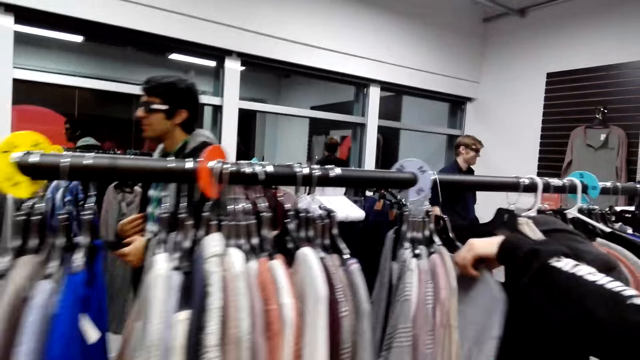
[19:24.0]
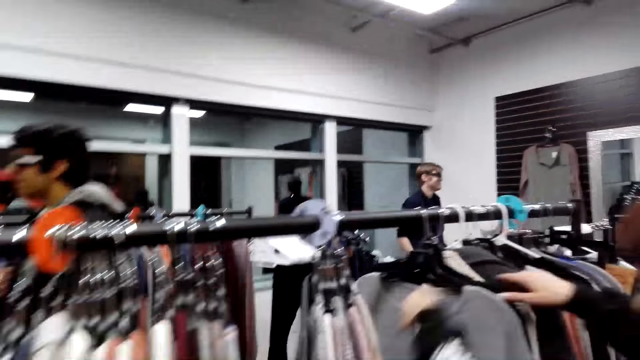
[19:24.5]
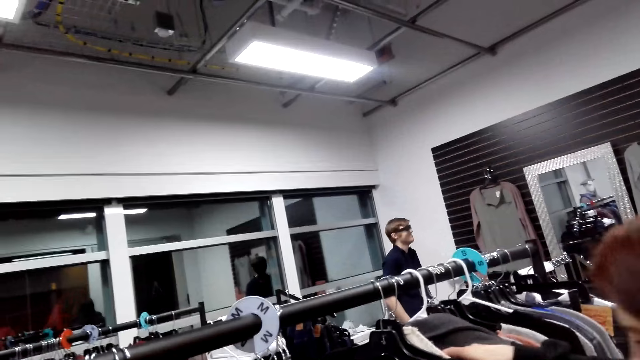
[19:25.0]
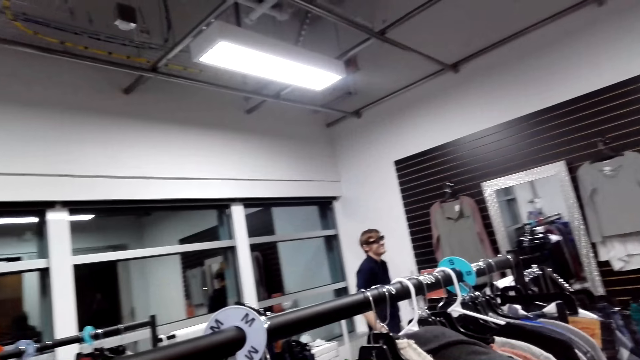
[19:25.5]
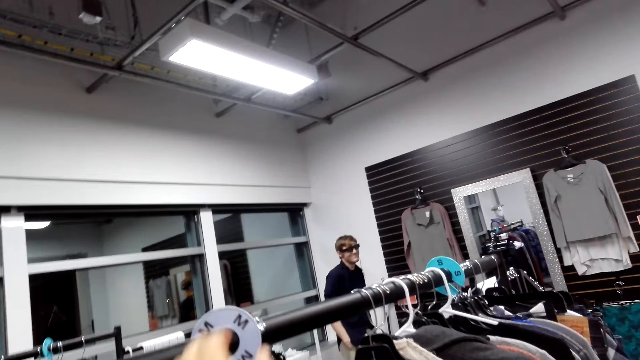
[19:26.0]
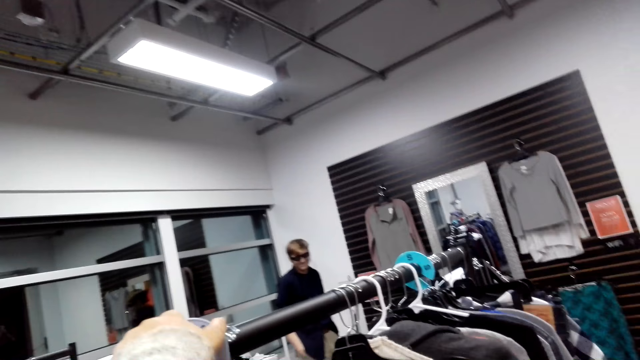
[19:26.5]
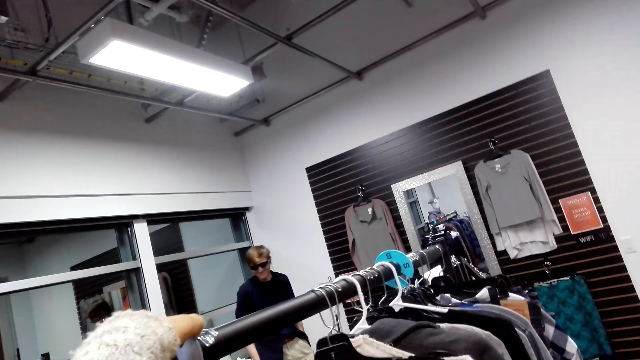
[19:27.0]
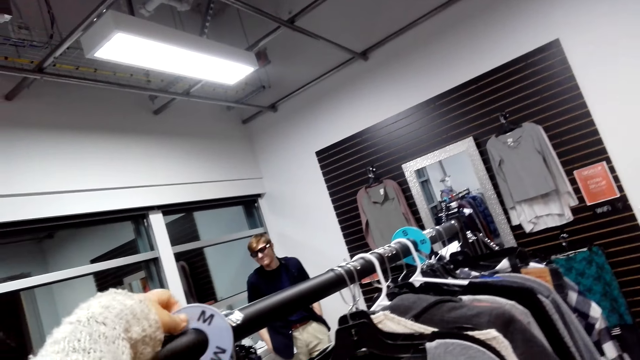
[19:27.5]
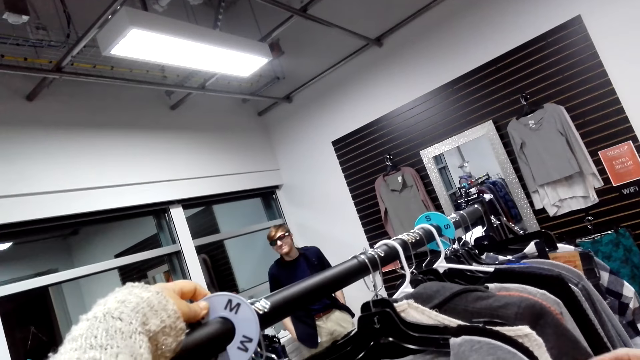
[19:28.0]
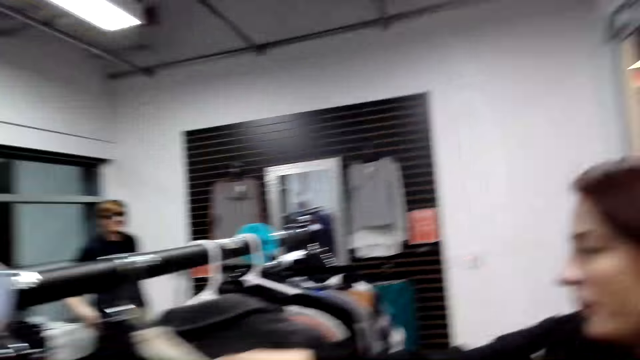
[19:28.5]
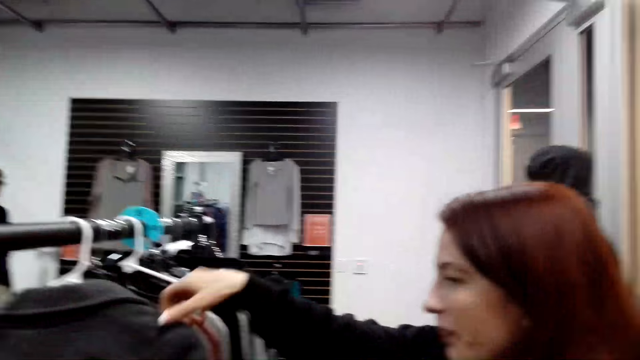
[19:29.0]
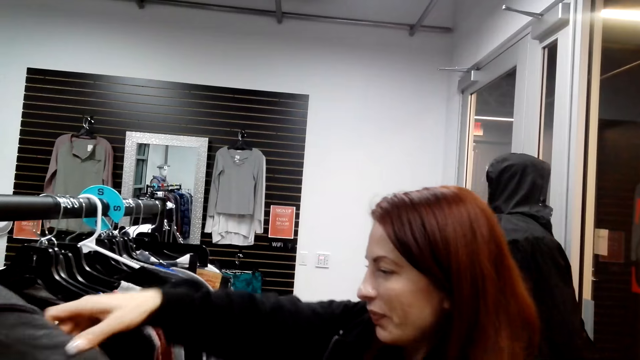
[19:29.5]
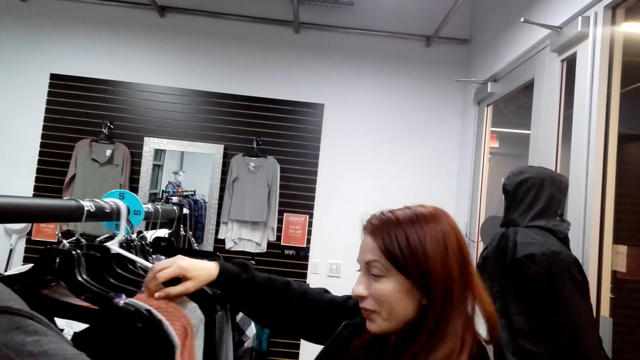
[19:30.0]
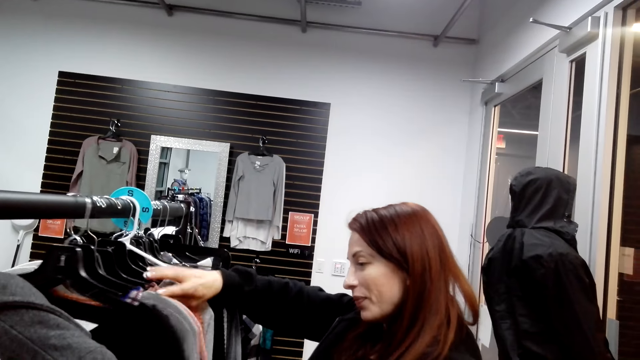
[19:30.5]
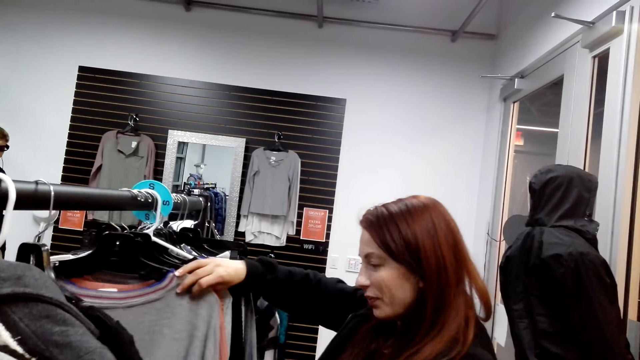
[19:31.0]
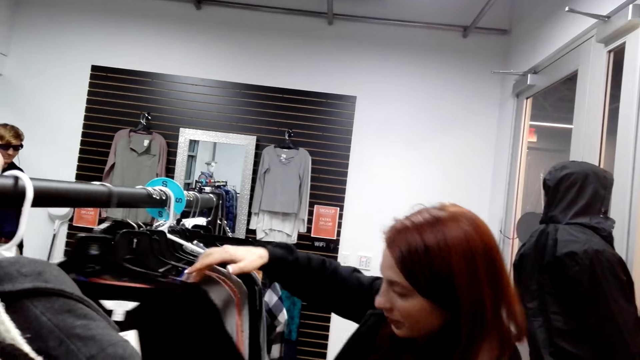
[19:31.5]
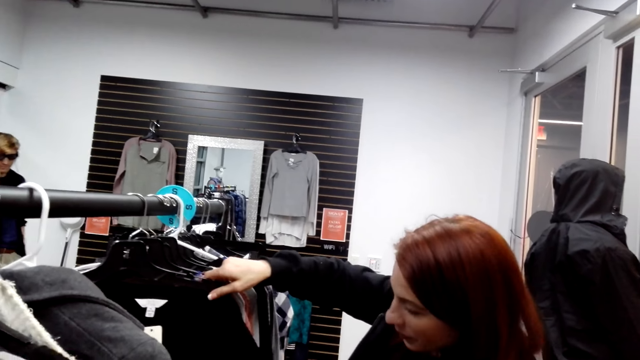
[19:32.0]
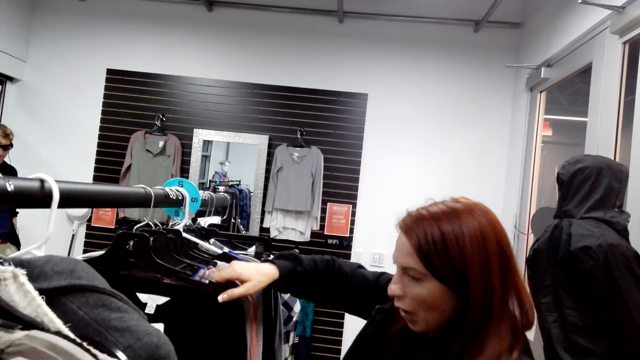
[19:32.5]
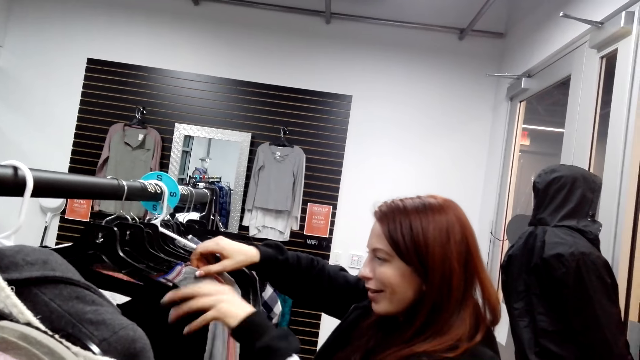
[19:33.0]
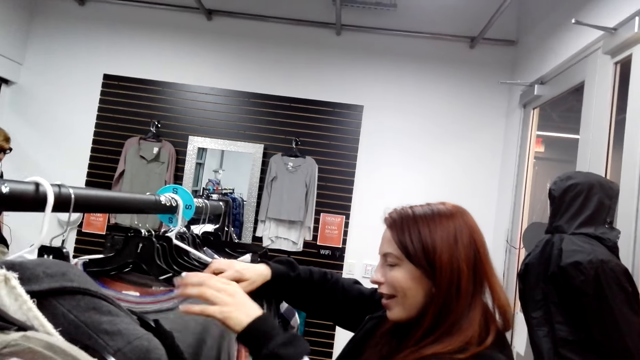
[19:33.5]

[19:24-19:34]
A man looks around. The camera wearer looks at the hanger. A lady moves the clothes.

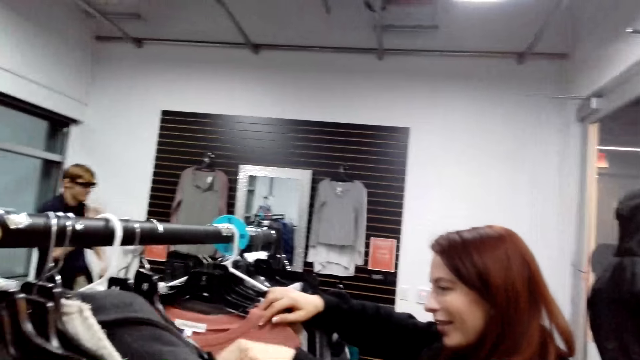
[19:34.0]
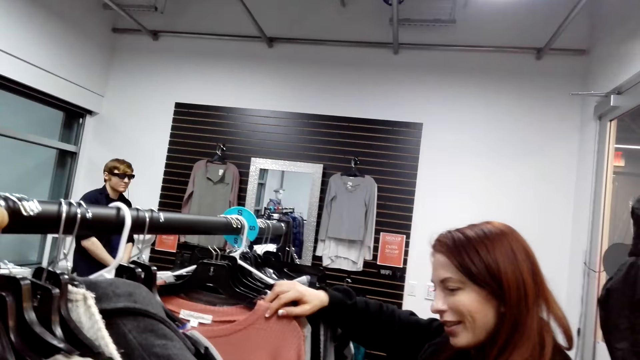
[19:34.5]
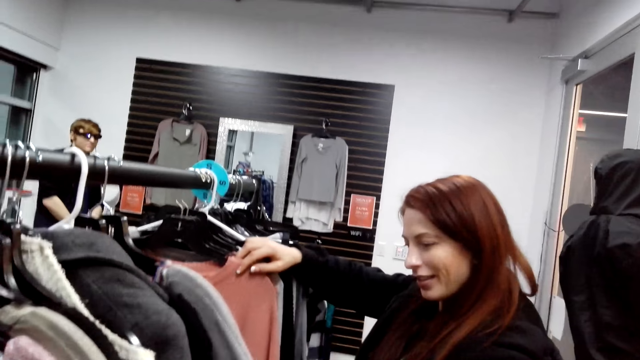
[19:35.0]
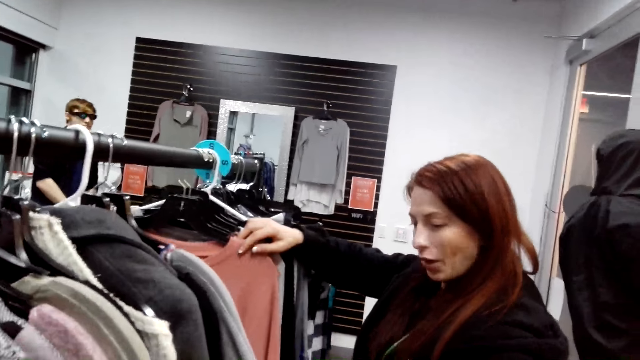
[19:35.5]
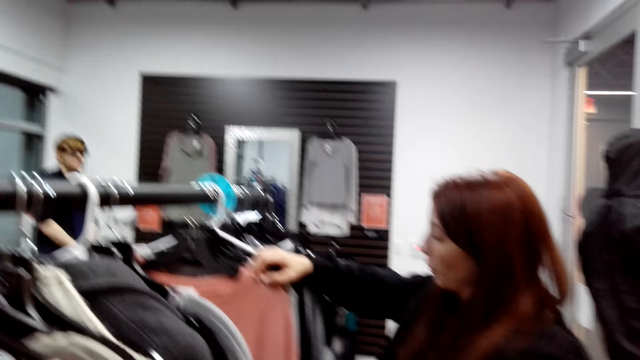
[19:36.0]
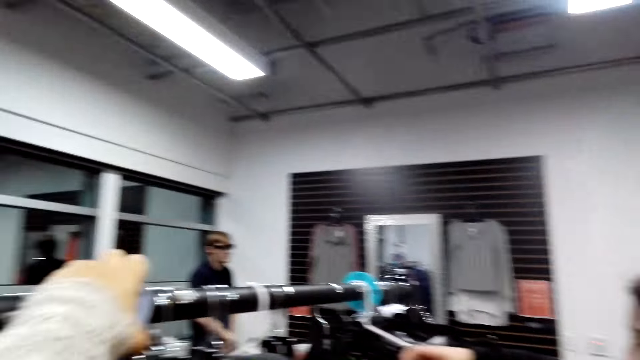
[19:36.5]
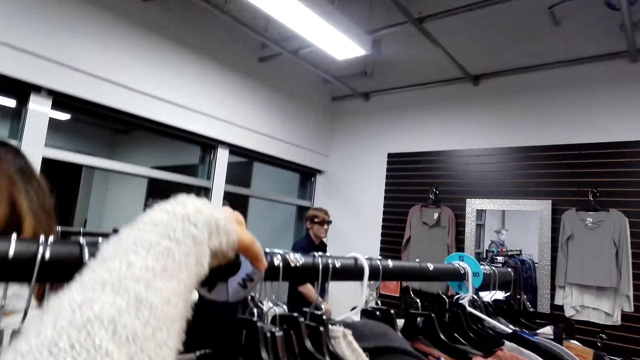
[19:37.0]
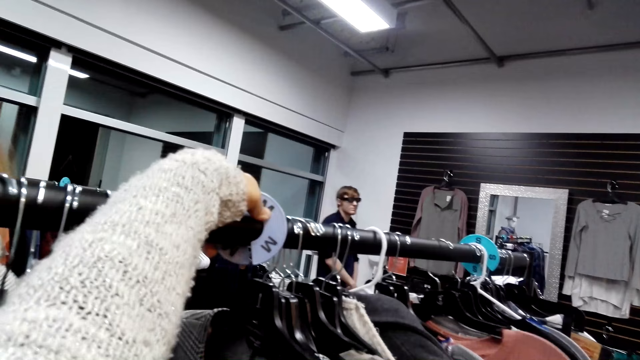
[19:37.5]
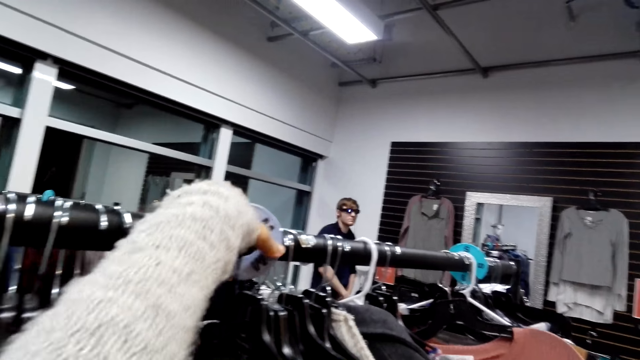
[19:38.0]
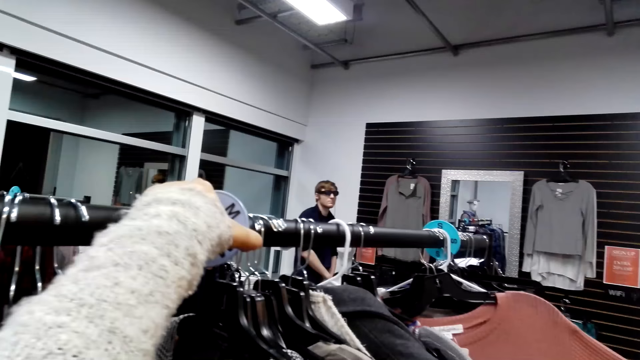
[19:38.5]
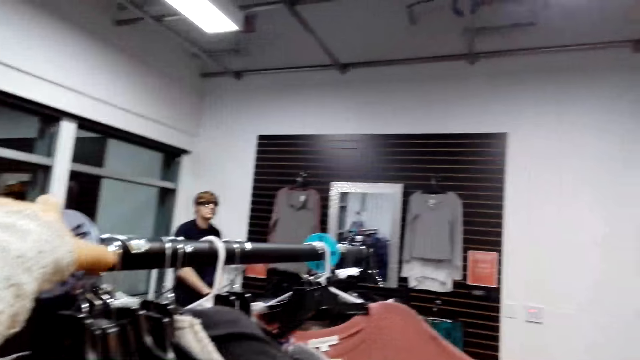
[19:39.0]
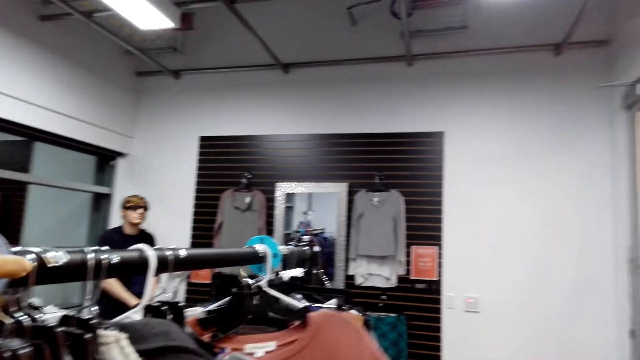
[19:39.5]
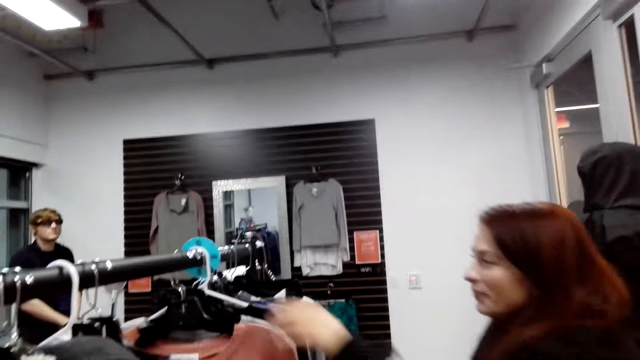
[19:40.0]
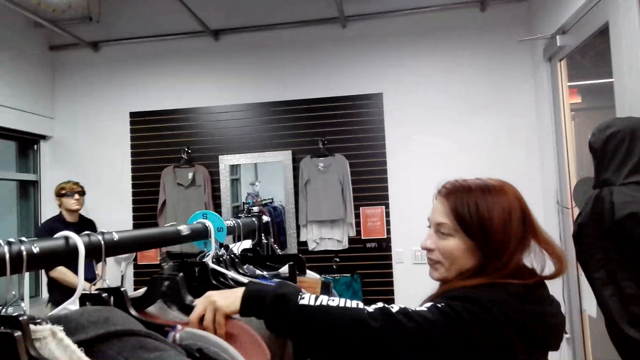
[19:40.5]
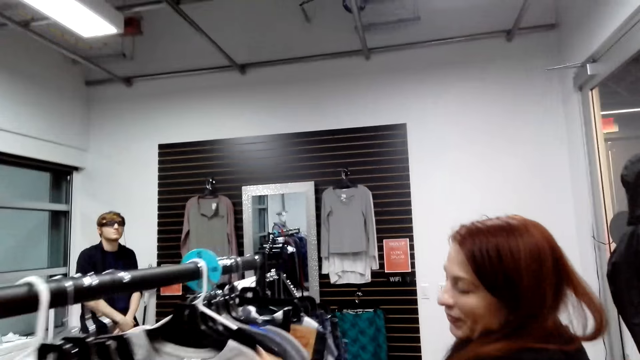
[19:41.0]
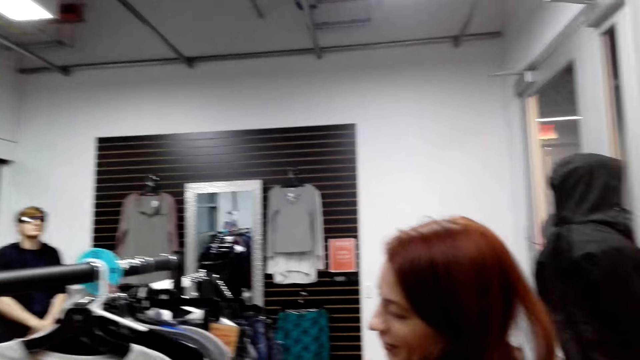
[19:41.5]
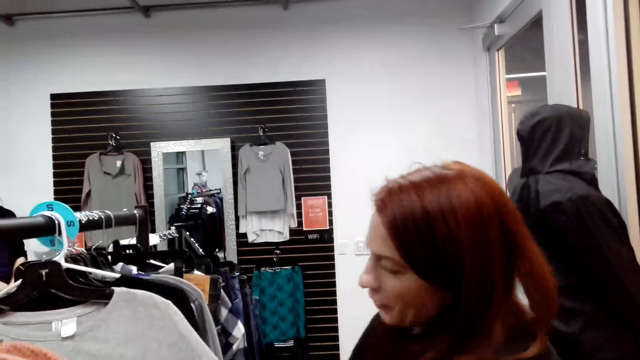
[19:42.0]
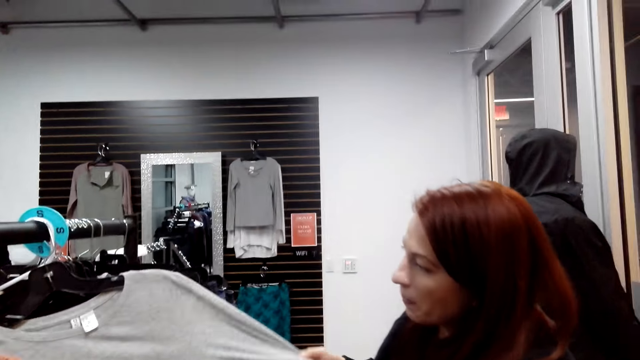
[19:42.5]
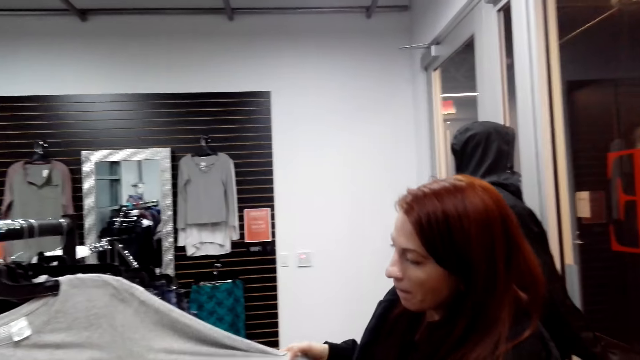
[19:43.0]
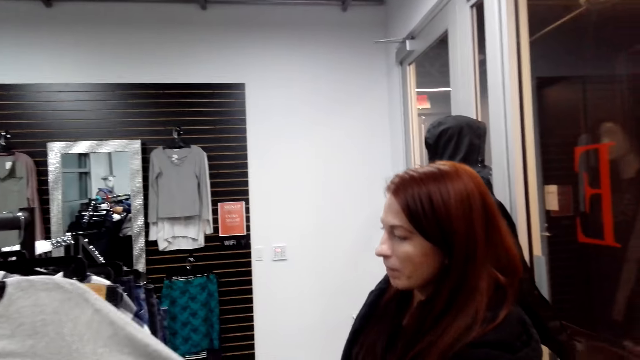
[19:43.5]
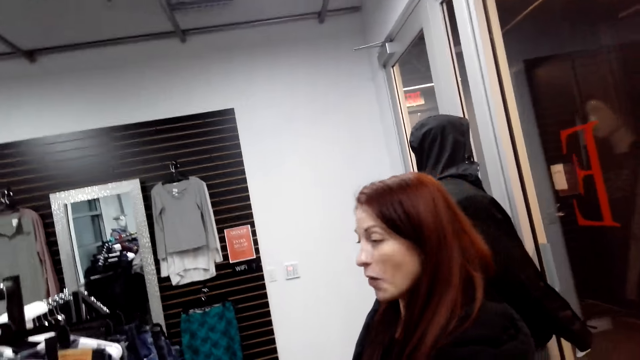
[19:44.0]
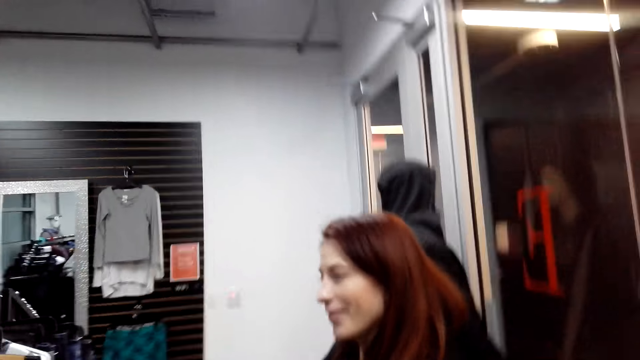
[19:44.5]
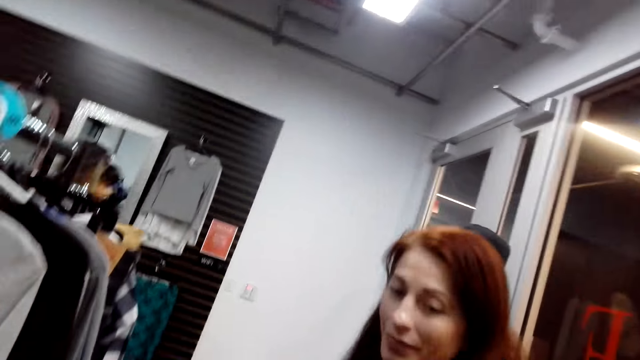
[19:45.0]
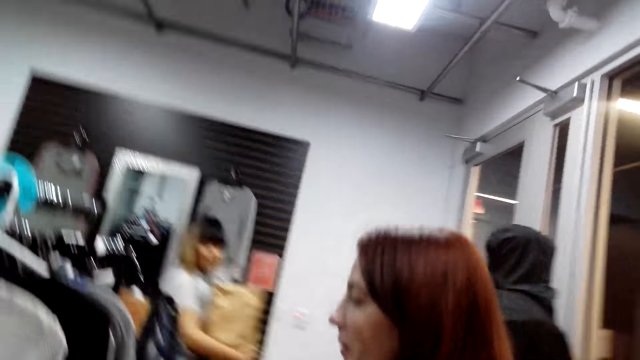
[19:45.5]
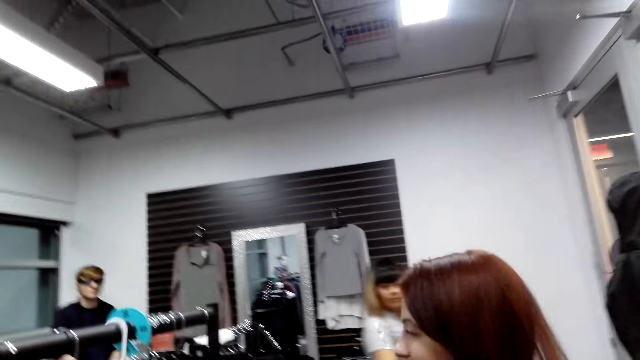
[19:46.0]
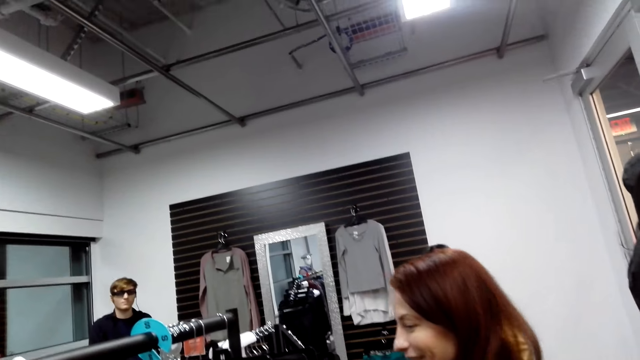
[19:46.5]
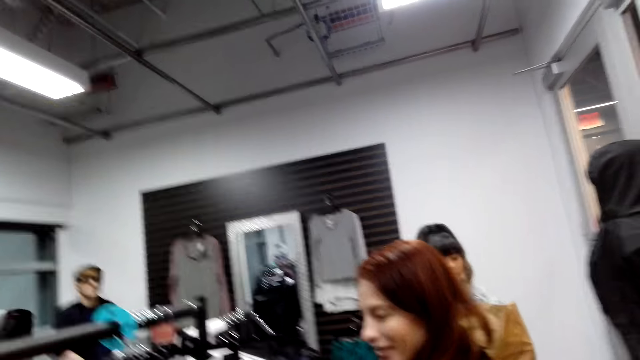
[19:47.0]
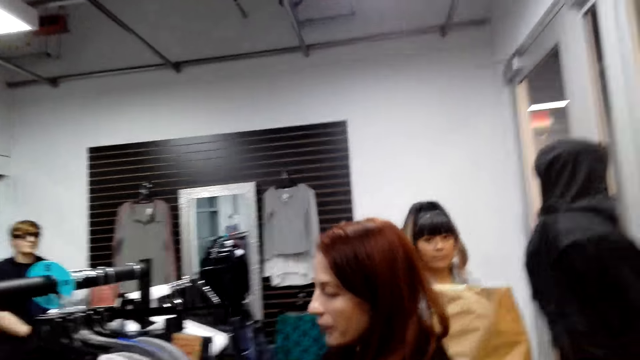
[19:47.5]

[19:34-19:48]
Someone looks at the clothes. The camera wearer moves the hand. A lady moves the clothes. The lady looks at the cloth. Another lady steps forward. The first lady looks at the clothes.
